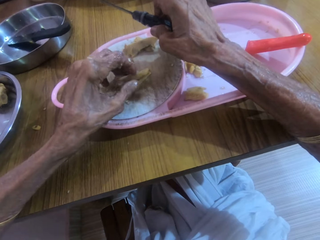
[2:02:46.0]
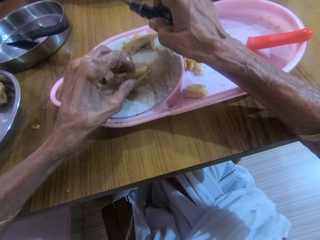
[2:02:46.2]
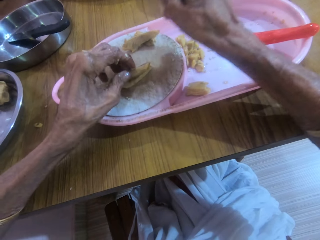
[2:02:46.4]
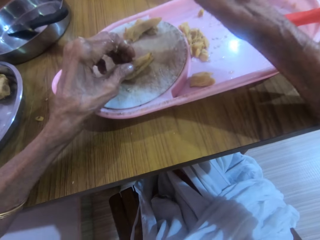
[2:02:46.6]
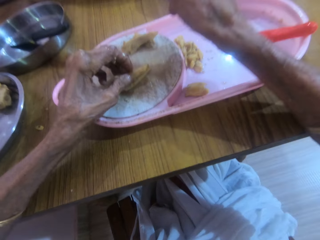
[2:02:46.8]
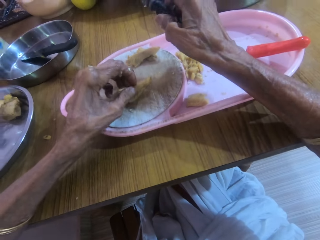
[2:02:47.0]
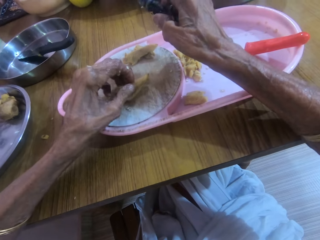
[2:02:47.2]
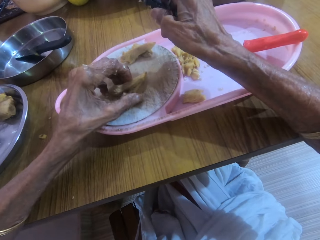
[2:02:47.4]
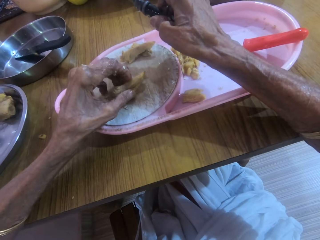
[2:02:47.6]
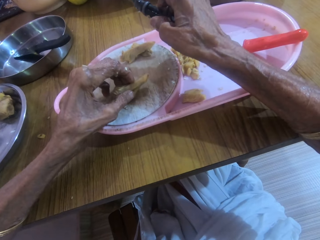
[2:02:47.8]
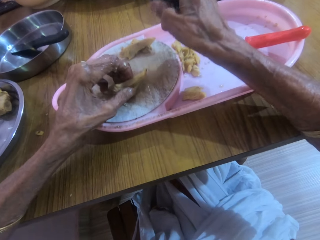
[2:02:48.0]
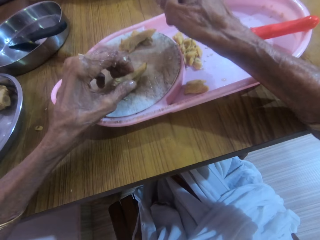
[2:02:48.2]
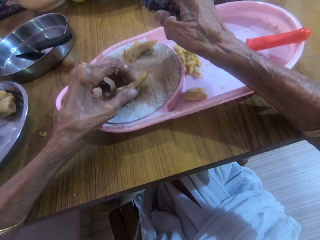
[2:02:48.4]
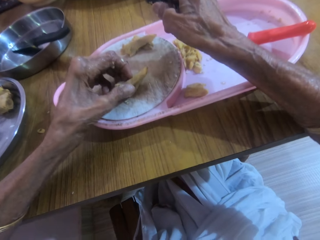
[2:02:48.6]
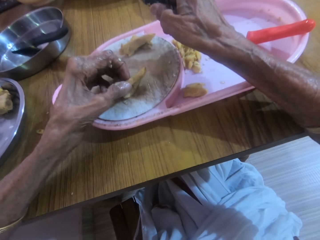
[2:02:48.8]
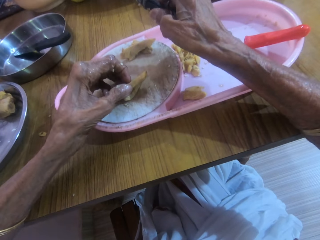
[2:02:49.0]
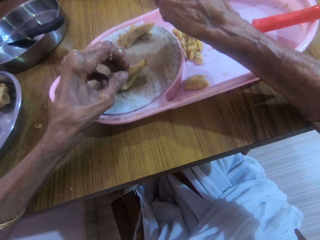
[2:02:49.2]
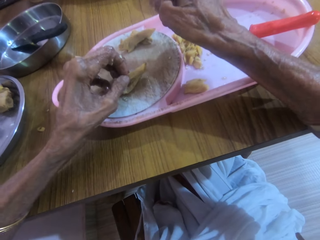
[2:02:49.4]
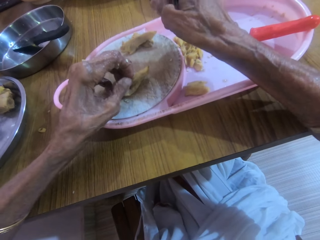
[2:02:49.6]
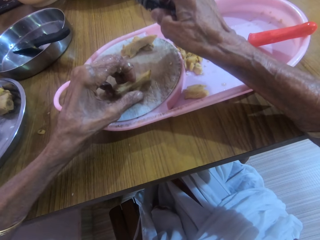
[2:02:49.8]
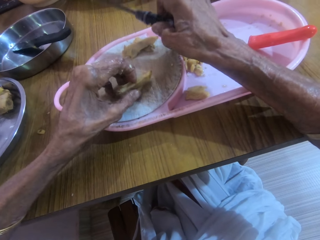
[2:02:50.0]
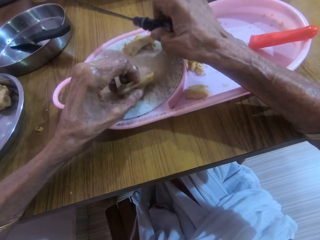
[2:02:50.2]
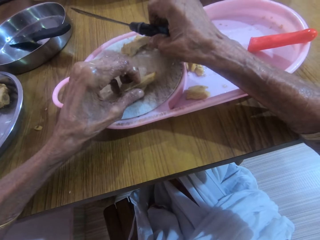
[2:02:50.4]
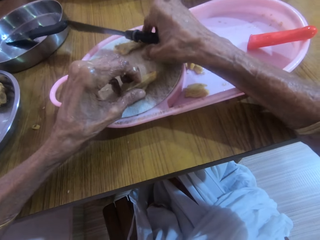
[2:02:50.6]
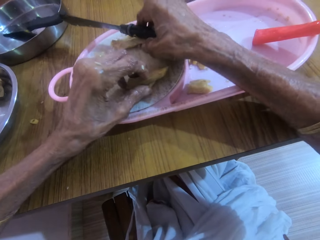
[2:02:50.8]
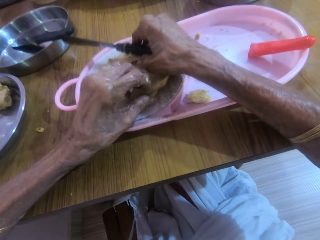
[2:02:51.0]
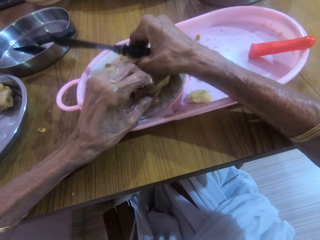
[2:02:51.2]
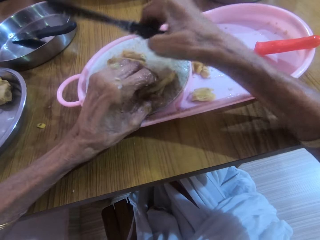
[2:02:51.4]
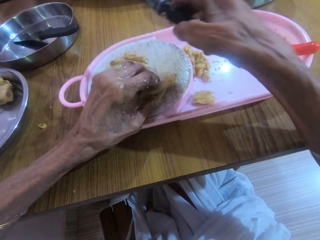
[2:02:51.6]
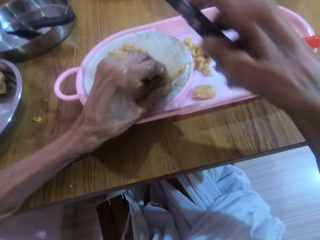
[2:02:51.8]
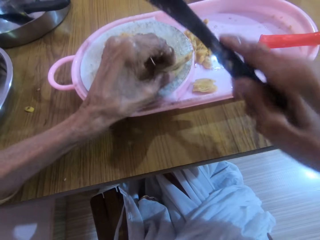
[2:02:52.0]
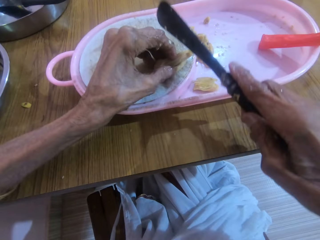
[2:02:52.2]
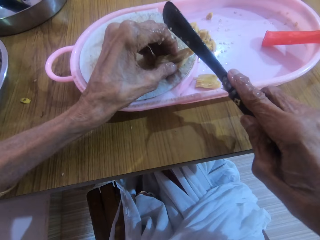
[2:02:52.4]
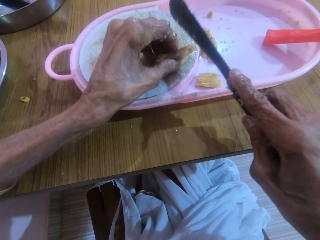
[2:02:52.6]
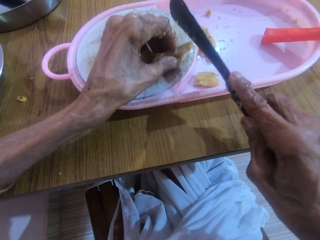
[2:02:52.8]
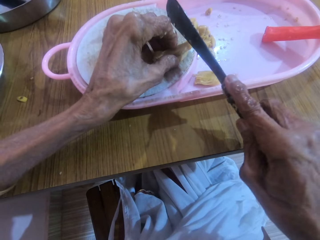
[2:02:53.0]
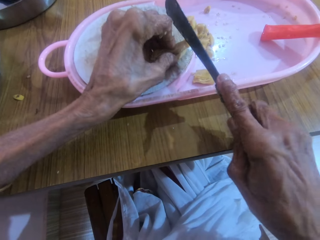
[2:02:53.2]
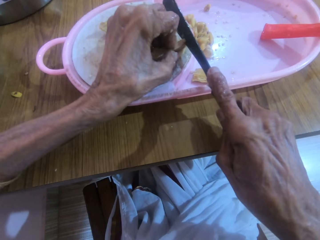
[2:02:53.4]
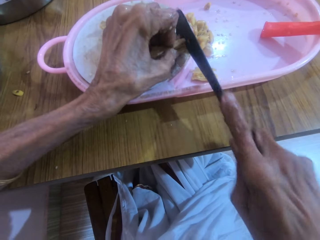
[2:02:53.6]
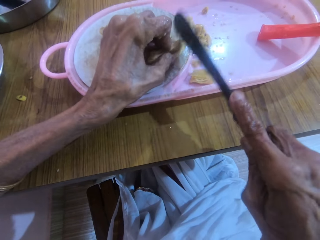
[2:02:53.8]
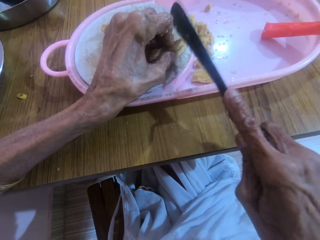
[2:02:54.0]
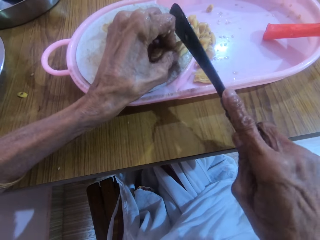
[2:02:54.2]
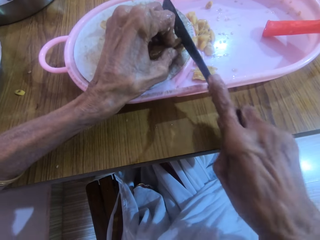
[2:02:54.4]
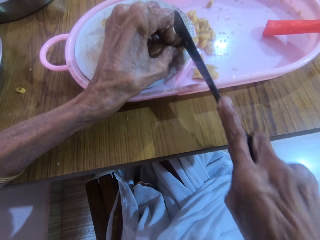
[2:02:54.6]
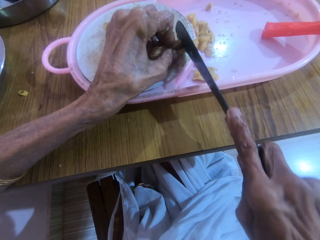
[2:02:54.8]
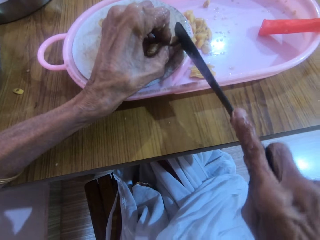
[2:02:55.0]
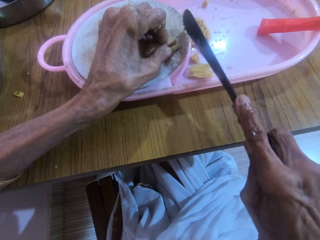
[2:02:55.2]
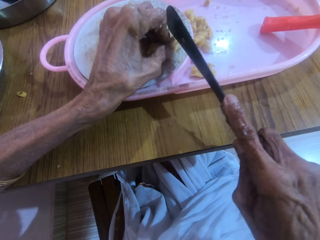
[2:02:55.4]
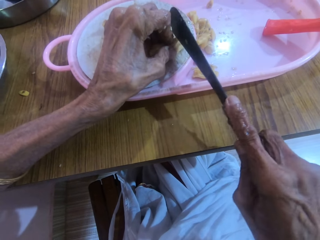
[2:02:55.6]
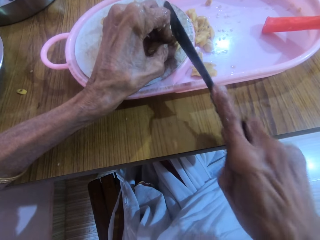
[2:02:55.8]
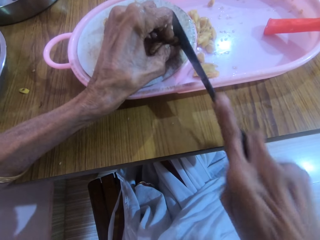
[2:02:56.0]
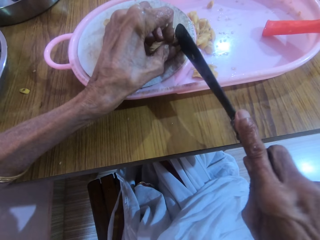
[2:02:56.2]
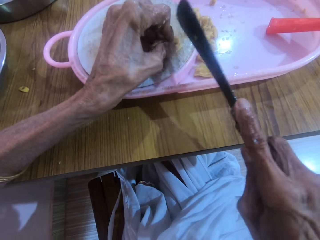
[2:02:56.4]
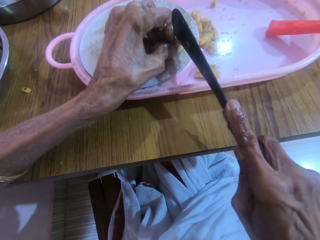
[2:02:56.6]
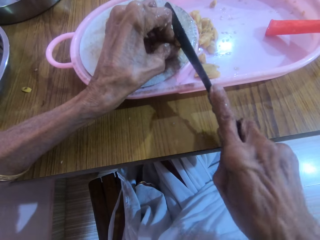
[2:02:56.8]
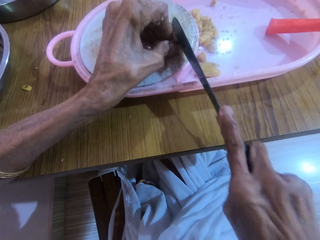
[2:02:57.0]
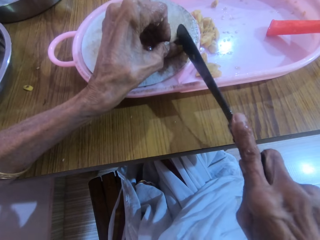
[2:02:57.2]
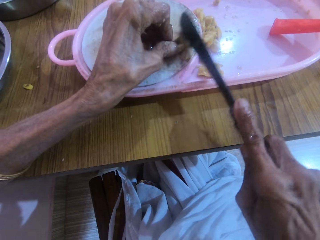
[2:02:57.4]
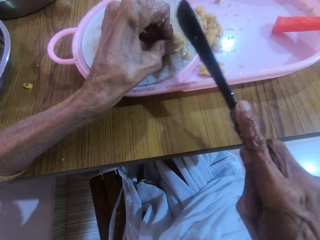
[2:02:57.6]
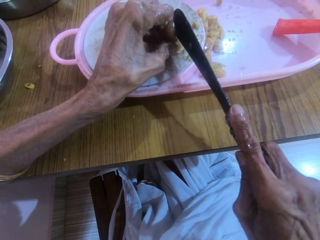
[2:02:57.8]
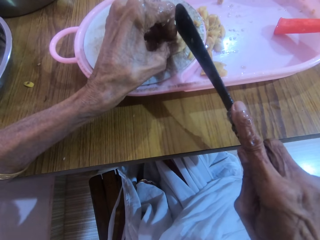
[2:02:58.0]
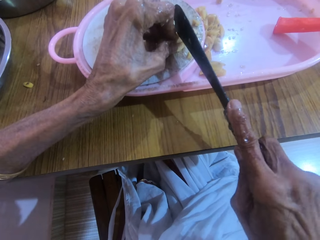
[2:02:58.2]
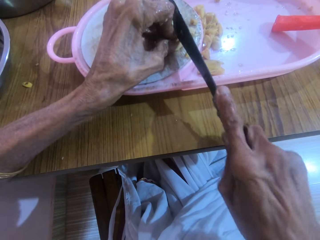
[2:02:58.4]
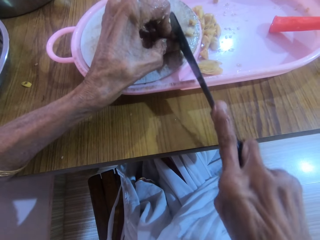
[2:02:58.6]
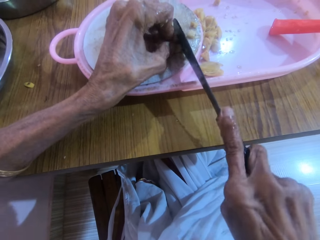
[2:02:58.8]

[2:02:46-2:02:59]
The camera wearer makes gestures with the right hand. They slice the garlic or ginger in the left hand with the knife in the right hand.

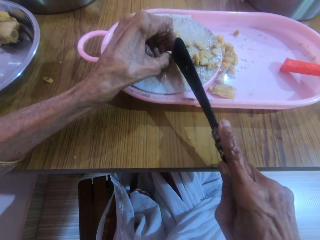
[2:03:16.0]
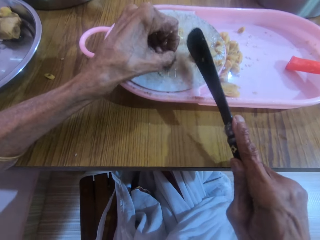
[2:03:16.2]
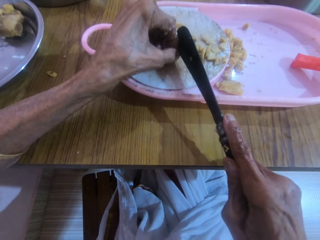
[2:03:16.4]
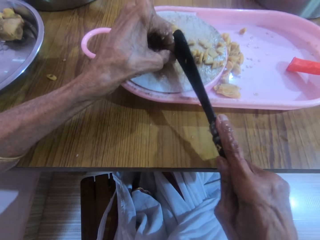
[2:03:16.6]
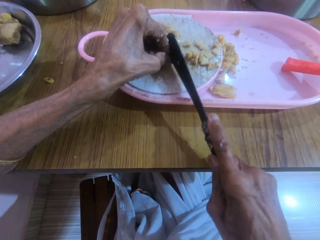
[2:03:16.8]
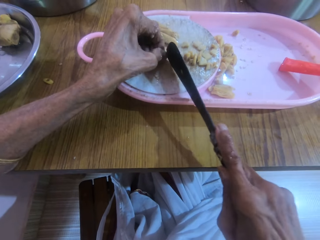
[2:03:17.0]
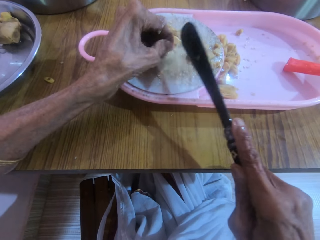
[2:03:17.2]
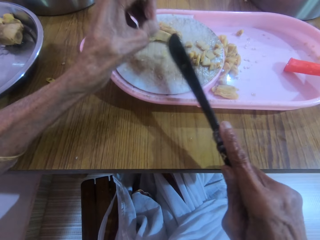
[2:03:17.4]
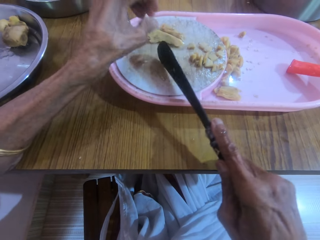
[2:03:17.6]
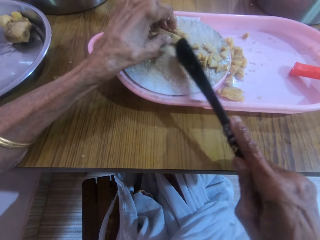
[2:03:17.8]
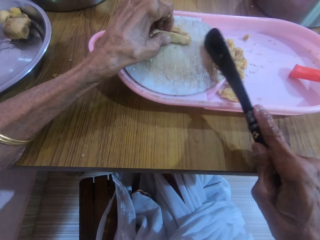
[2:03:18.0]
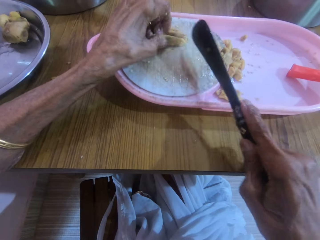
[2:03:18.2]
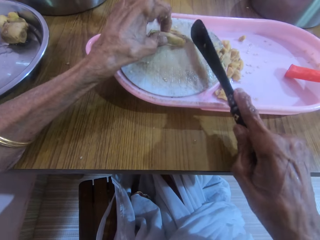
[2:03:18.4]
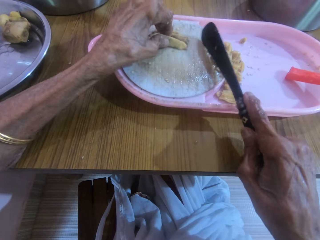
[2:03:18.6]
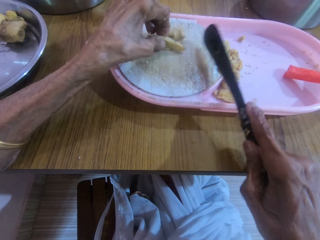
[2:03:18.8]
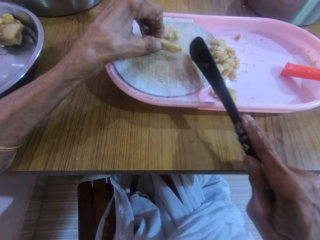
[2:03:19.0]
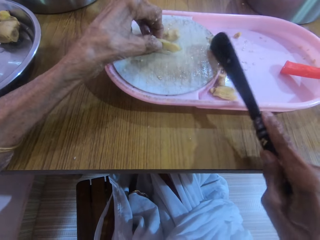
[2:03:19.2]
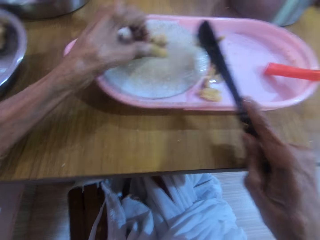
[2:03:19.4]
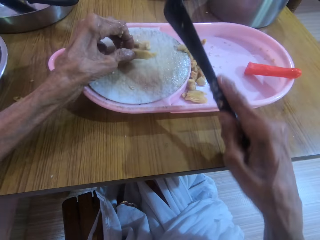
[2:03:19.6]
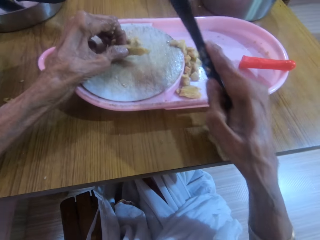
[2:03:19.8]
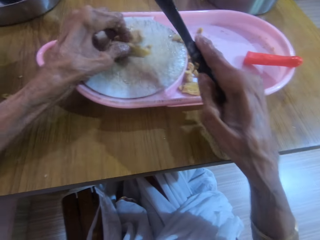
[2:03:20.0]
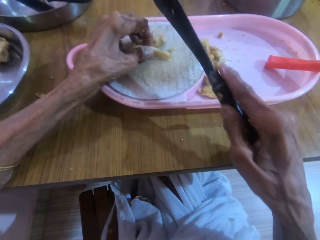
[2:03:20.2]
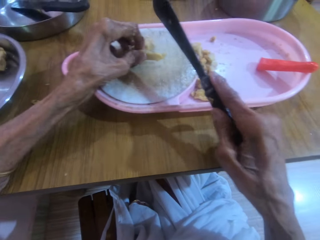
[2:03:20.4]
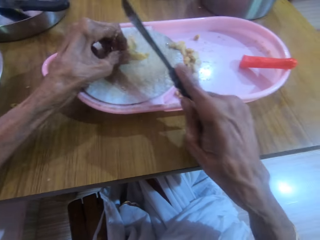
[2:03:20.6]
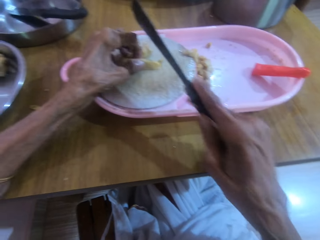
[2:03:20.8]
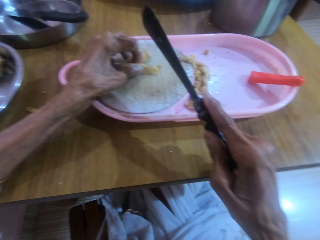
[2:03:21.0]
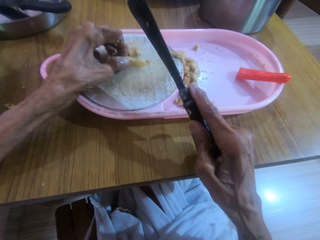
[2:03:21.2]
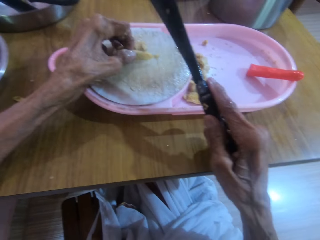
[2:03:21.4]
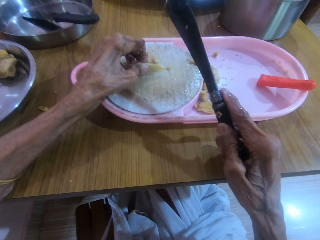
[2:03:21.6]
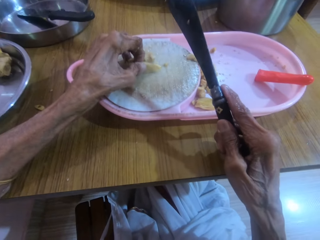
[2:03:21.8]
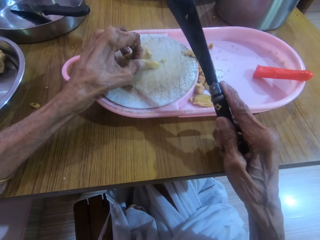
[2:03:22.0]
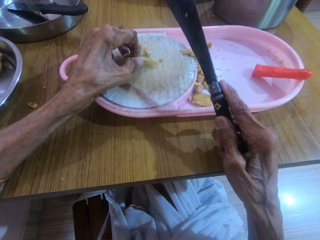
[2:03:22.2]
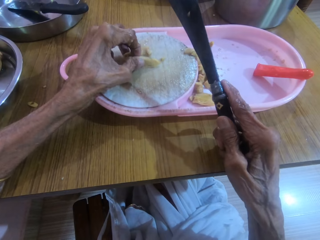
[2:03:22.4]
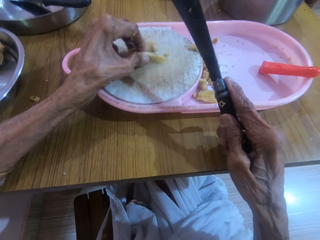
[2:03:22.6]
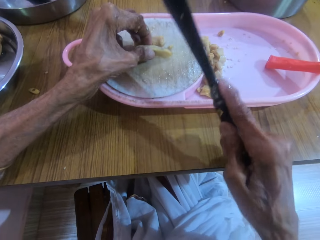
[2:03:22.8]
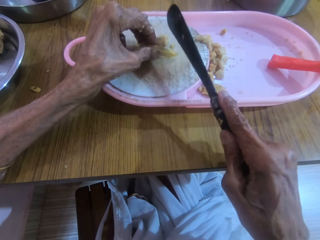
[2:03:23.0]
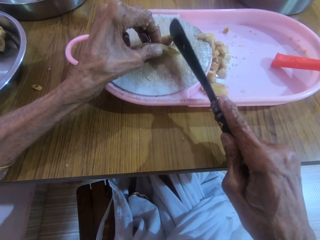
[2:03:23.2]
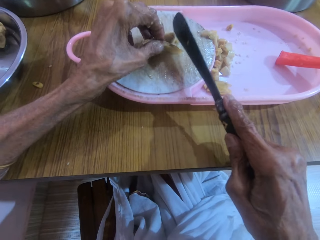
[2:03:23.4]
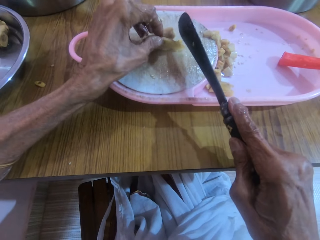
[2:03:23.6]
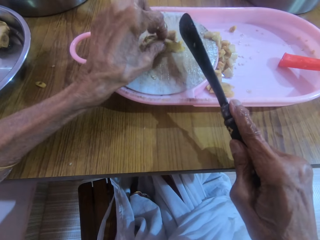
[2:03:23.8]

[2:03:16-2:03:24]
The camera wearer moves pieces of garlic with the knife in the right hand into the tray. They move pieces of garlic with the left hand.
